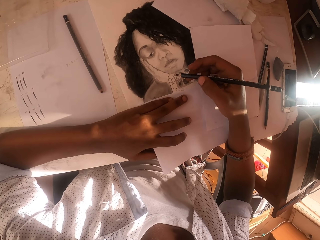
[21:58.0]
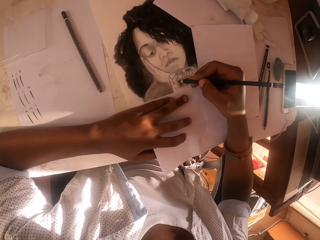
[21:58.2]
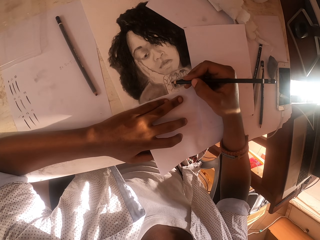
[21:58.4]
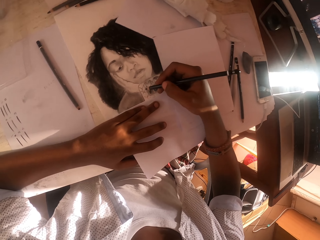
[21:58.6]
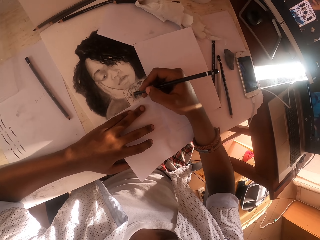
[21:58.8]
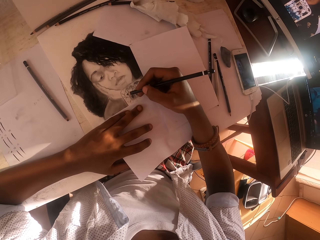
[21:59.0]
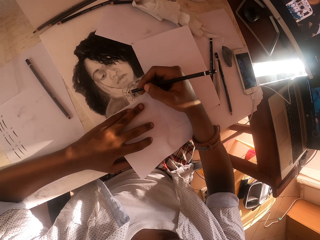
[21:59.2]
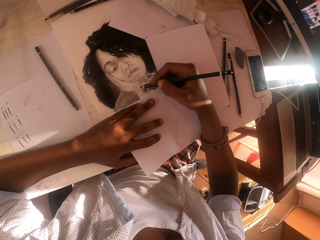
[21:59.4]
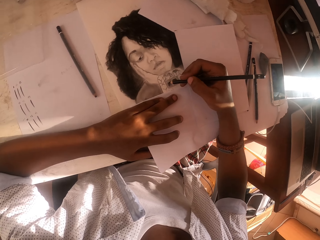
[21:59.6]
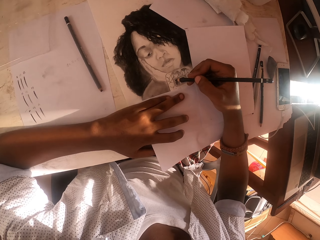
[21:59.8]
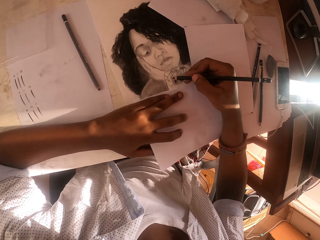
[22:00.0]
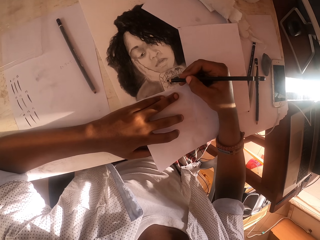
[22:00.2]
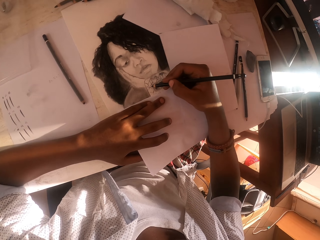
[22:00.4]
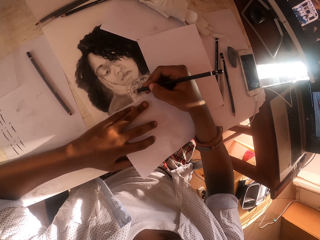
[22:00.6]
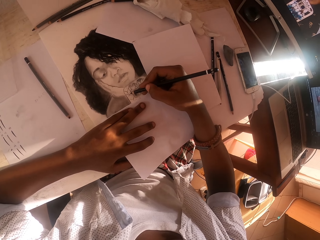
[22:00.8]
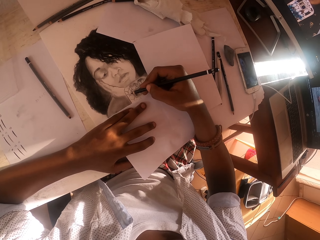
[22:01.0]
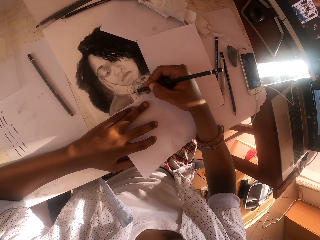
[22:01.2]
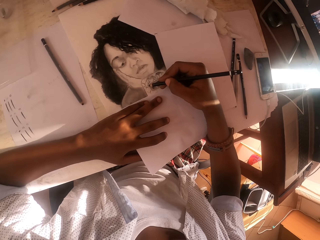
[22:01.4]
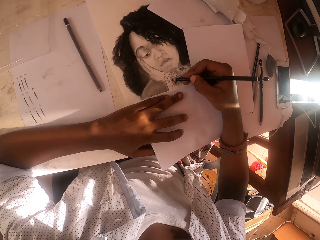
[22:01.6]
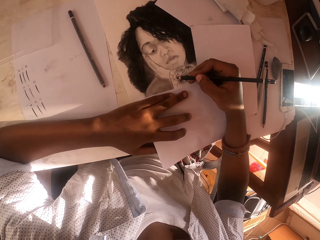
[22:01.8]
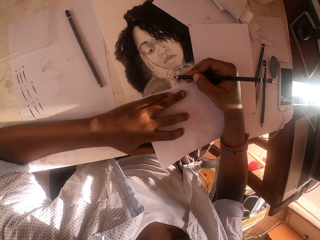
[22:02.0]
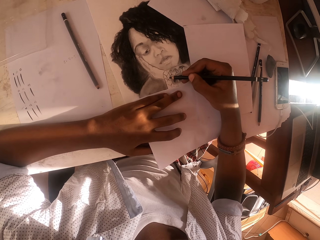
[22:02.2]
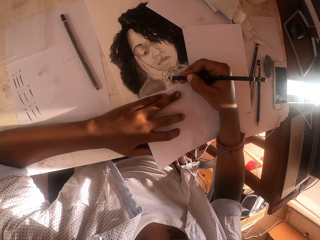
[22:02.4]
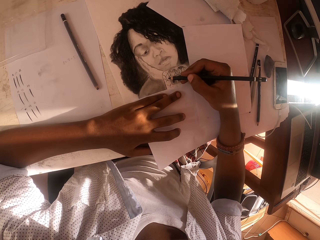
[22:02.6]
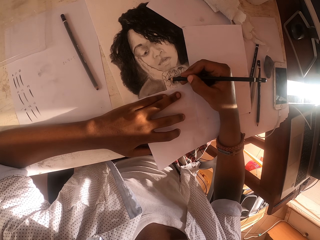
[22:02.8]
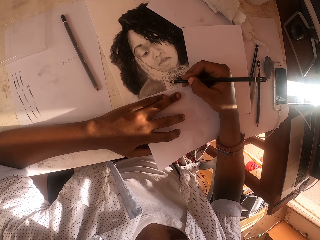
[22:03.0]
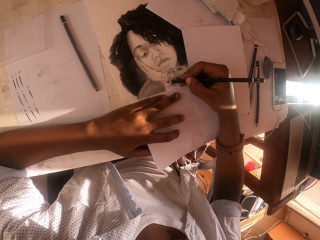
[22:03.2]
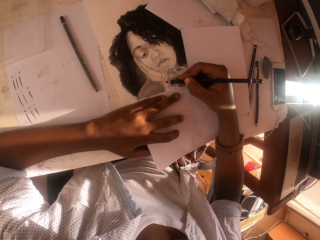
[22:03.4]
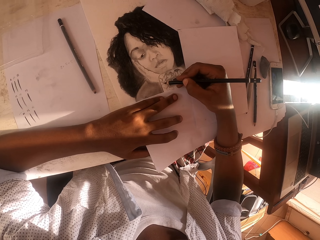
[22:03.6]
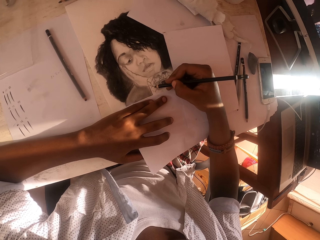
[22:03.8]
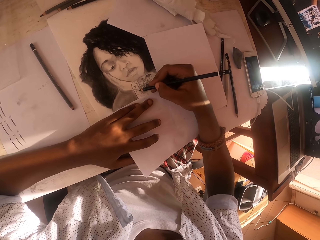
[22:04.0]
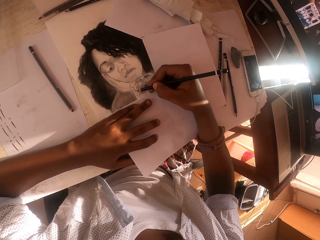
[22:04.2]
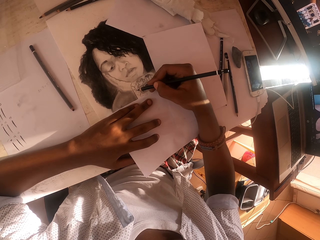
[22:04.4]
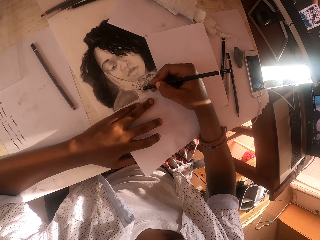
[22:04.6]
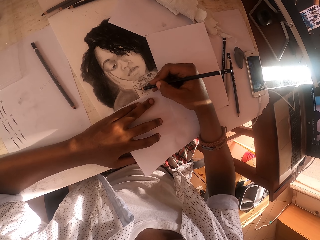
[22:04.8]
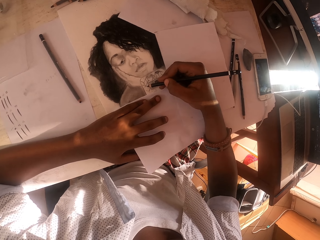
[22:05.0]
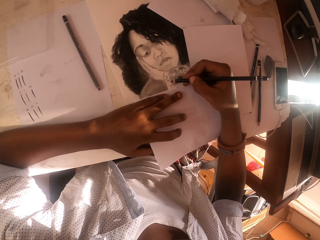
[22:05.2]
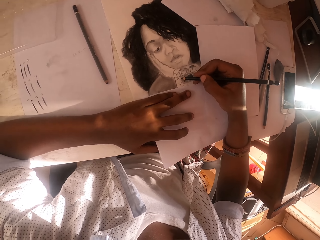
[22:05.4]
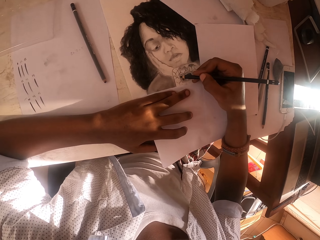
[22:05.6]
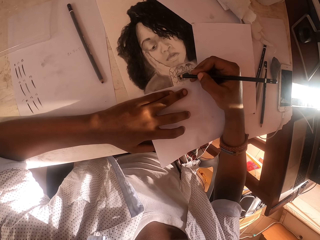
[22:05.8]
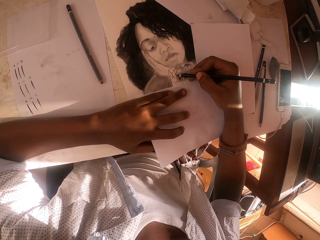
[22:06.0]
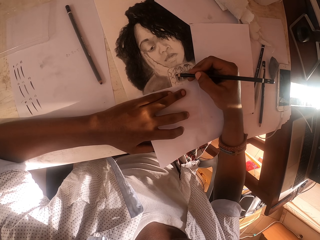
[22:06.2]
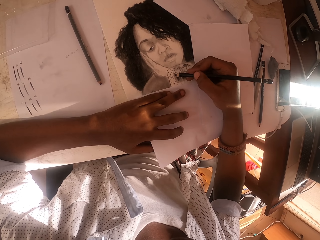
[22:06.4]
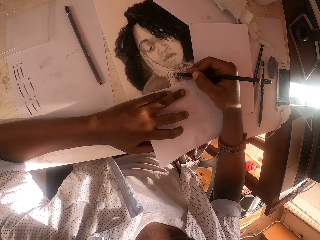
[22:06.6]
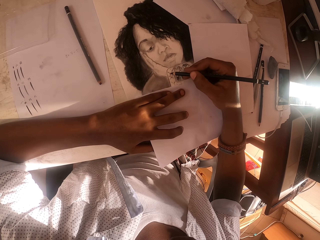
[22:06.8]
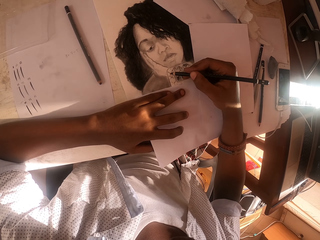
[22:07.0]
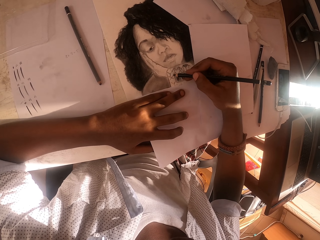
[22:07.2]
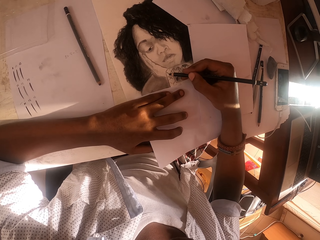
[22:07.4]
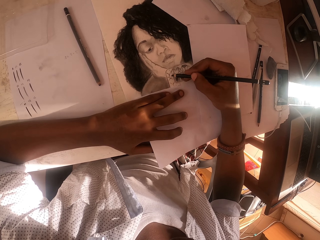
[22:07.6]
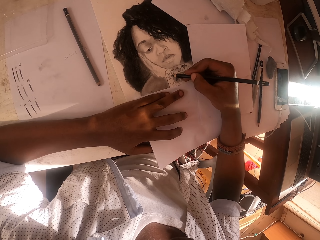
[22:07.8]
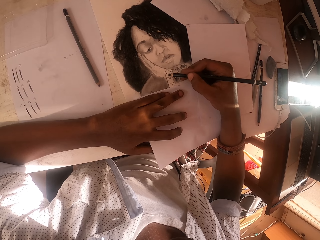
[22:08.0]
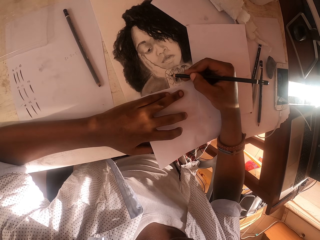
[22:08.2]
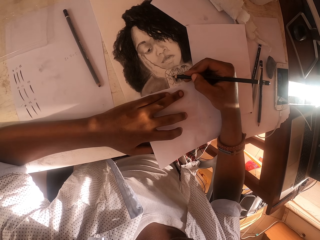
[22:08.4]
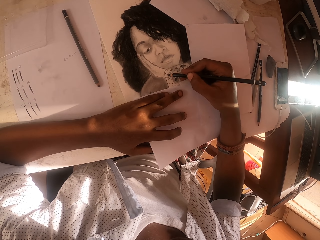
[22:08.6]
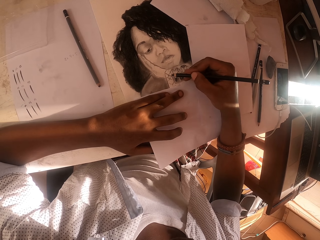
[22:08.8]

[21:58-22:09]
The camera wearer drops his wrist on the drawing paper. He paints the painting paper with a black pencil. He places the colored pencil on the picture. He colors the picture.

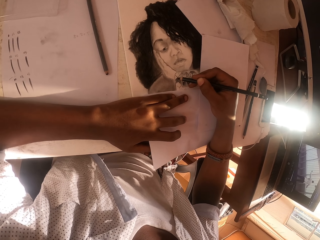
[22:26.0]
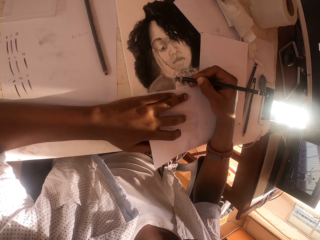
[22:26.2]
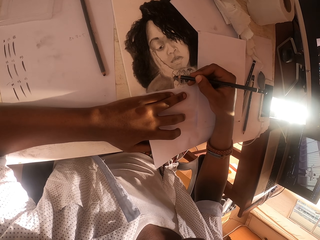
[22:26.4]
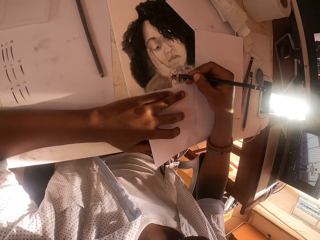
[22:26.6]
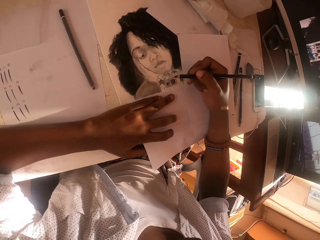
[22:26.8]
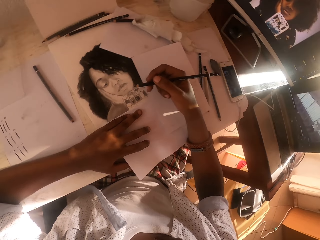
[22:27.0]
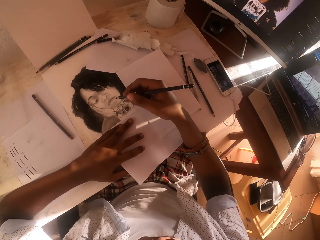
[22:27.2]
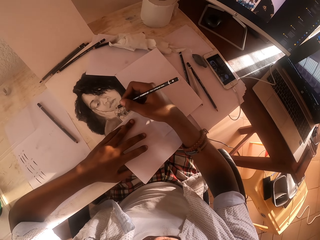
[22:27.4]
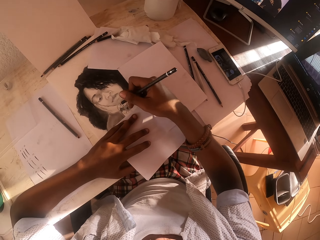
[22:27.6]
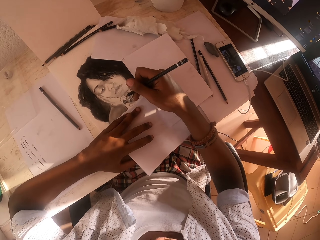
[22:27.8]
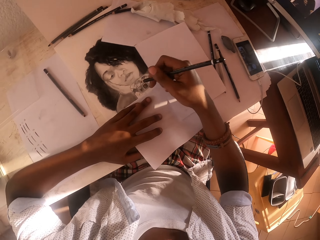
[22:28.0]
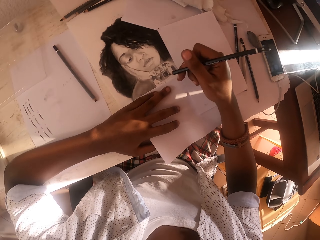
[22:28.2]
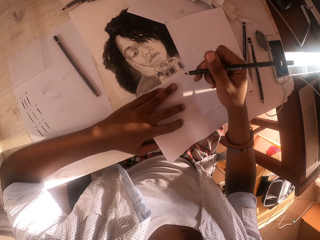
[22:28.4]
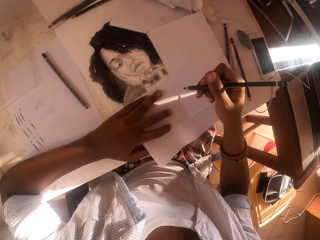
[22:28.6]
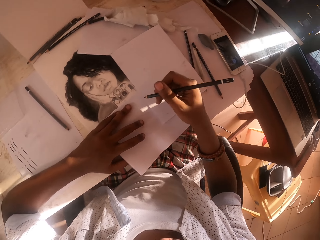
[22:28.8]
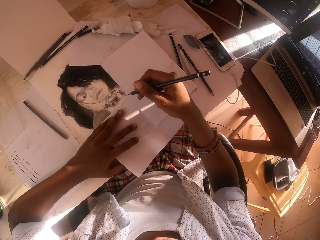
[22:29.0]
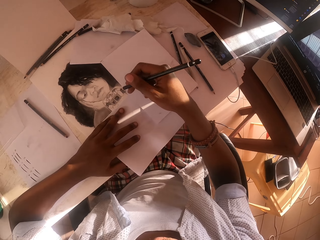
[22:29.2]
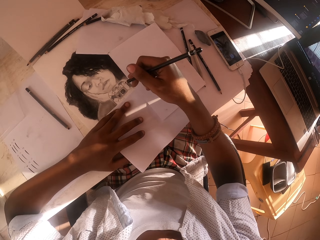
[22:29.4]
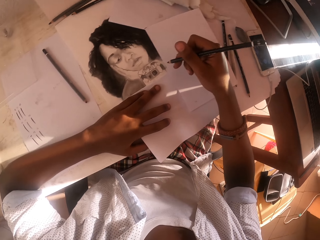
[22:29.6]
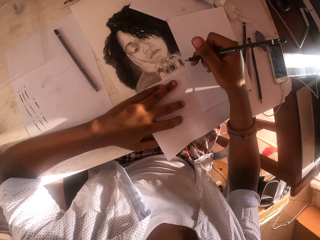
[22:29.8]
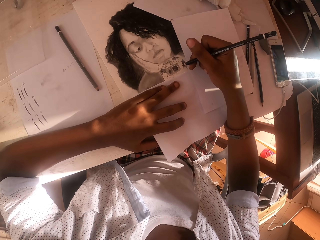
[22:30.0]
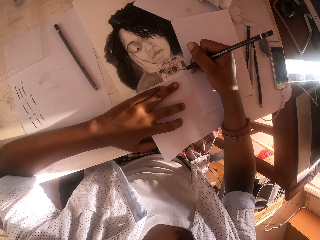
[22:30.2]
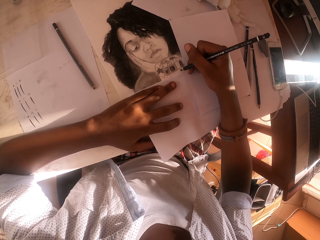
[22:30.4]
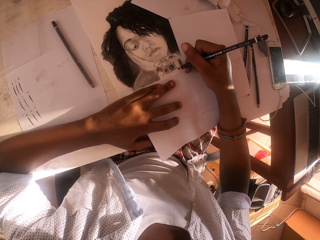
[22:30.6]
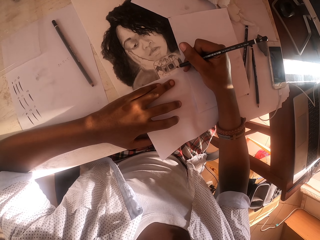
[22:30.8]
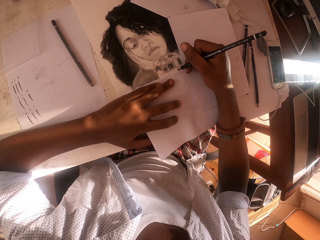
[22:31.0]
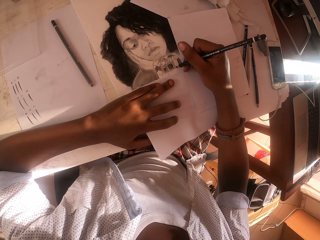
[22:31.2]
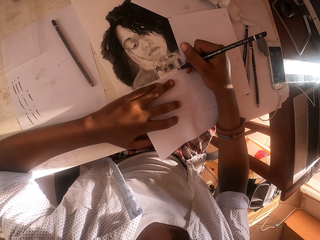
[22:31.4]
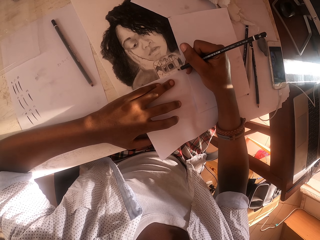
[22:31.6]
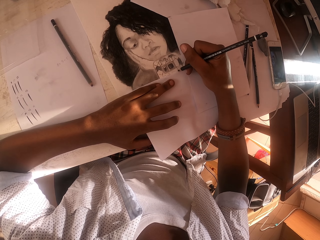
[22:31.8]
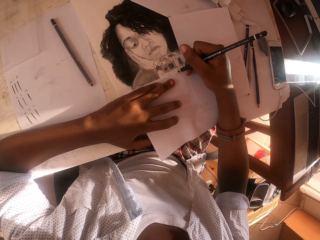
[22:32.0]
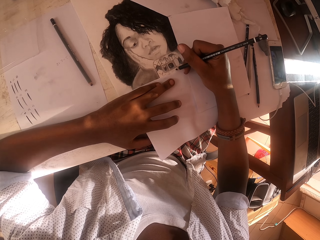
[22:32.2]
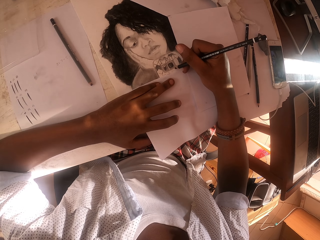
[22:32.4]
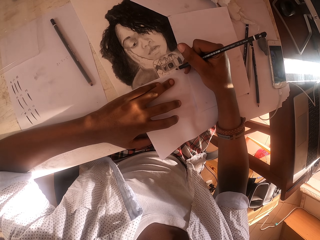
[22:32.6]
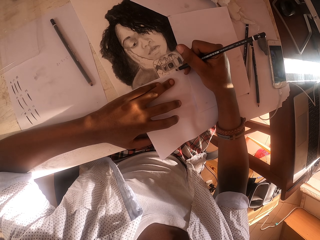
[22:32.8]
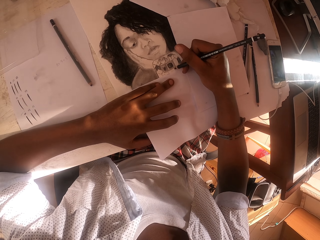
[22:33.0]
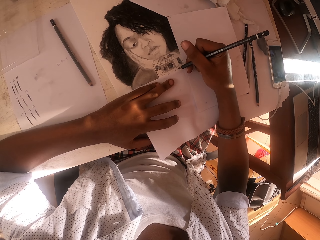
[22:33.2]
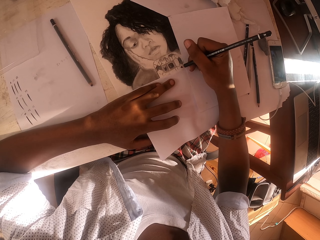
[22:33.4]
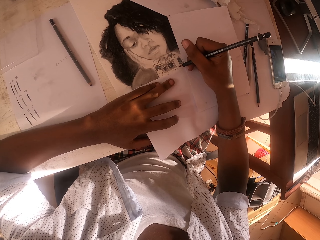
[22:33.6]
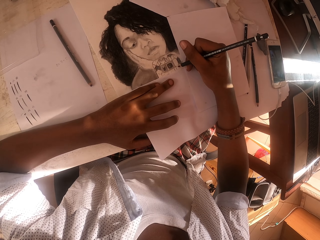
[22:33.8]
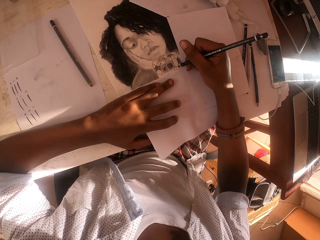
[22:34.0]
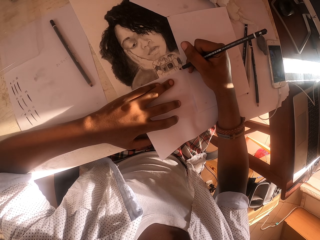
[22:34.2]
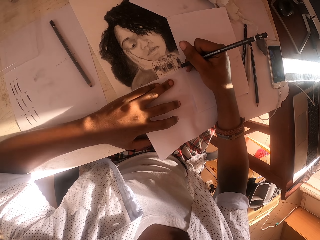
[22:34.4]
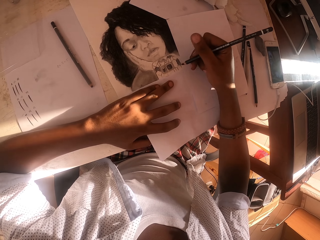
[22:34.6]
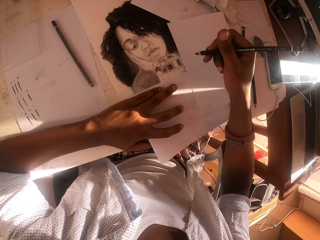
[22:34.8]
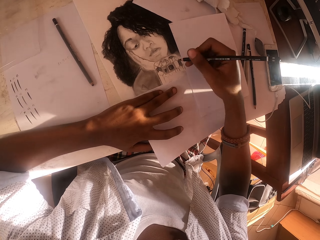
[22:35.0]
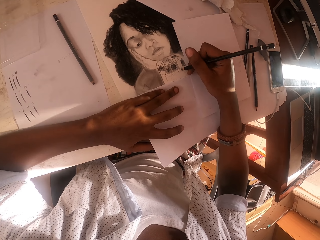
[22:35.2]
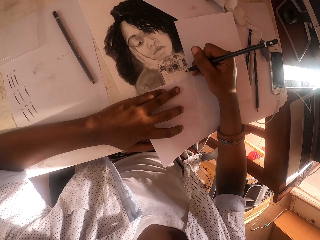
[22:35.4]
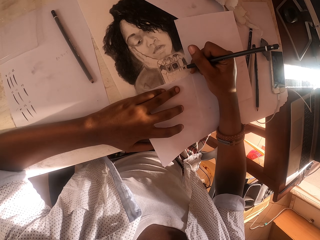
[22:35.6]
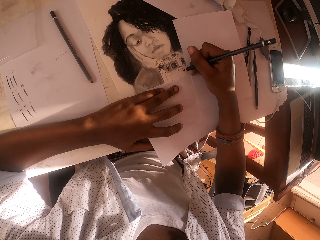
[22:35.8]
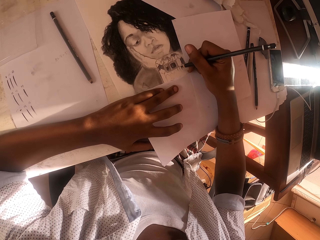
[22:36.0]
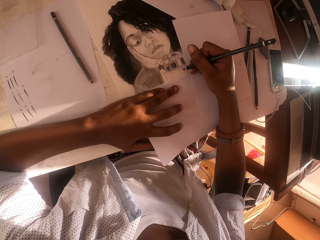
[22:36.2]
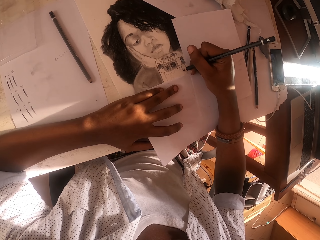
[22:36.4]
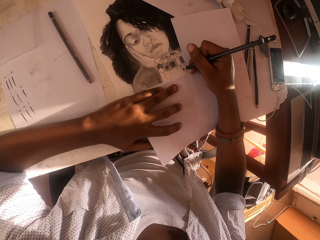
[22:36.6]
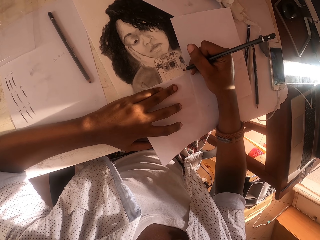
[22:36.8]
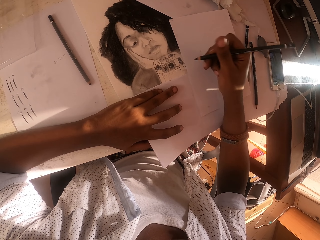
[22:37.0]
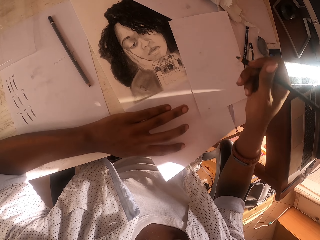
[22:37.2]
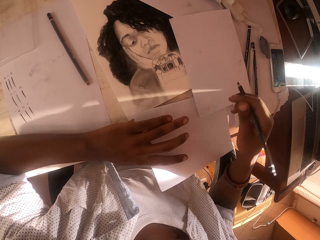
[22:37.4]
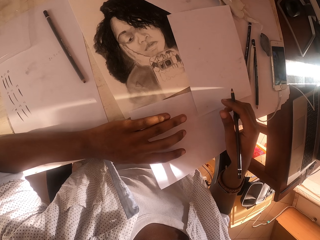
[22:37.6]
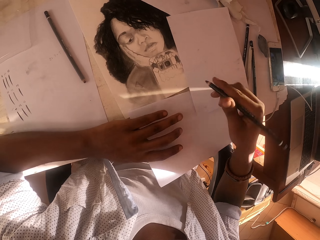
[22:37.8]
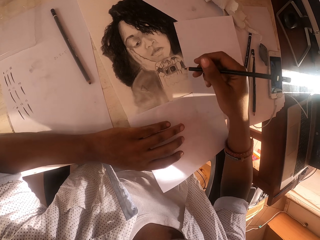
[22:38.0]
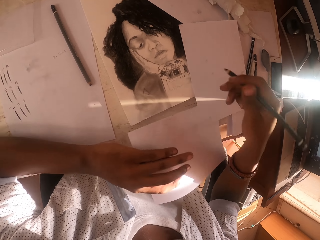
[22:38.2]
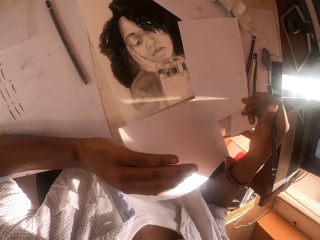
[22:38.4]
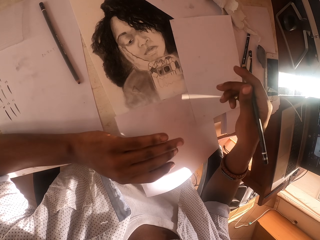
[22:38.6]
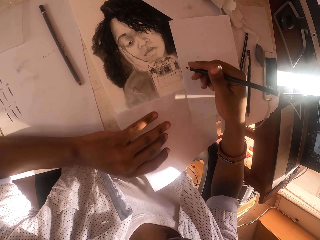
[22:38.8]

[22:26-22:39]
The camera wearer lifts his hand slightly. He drops his wrist on the drawing paper. He draws the painting paper with a black pencil. He moves the paper. He lifts his hand slightly. He draws the painting paper with the black pencil. He moves his hand backwards. He moves the drawing paper slightly.
